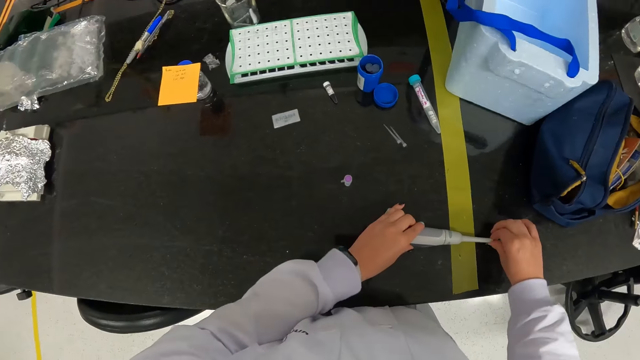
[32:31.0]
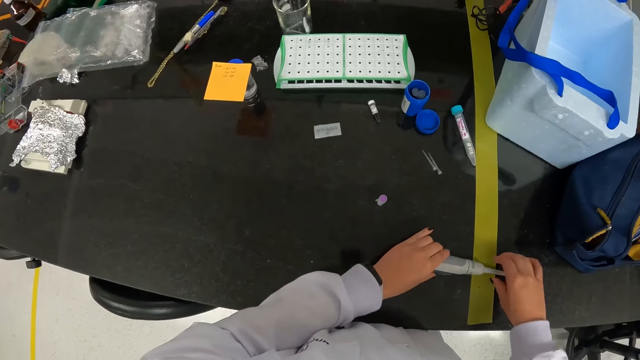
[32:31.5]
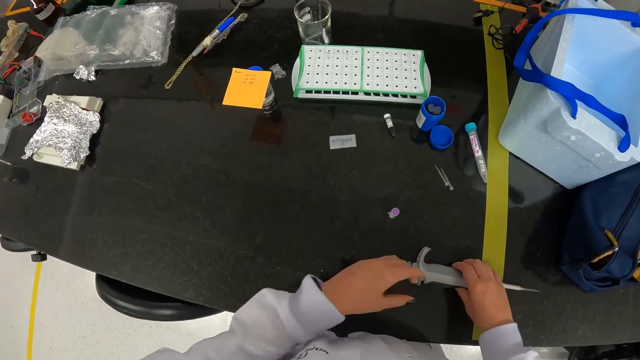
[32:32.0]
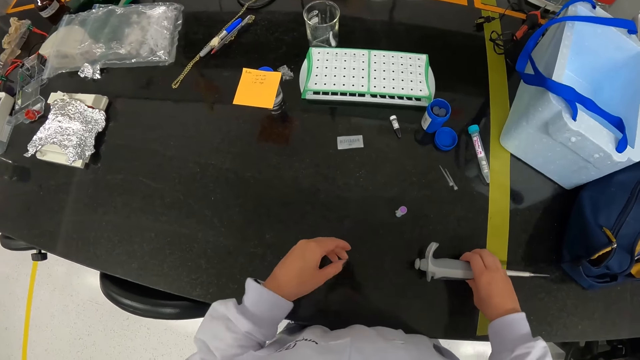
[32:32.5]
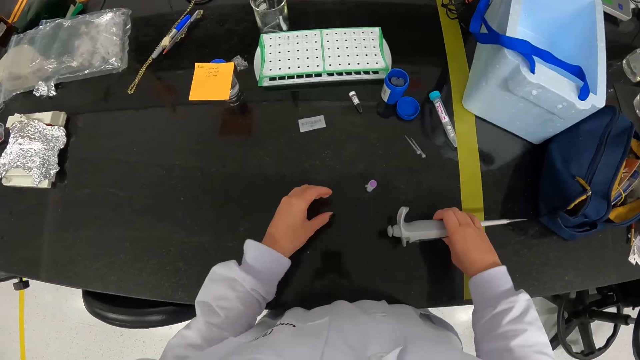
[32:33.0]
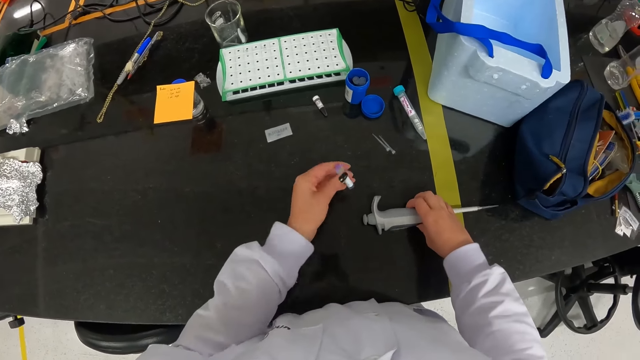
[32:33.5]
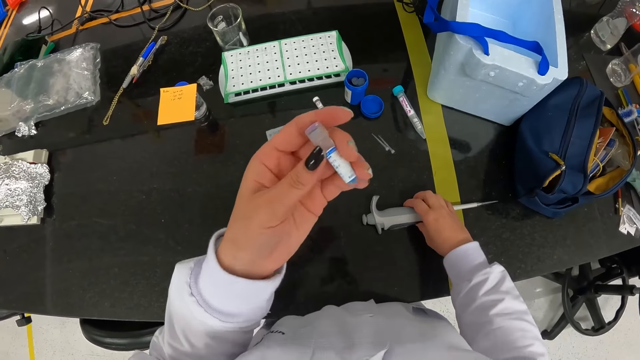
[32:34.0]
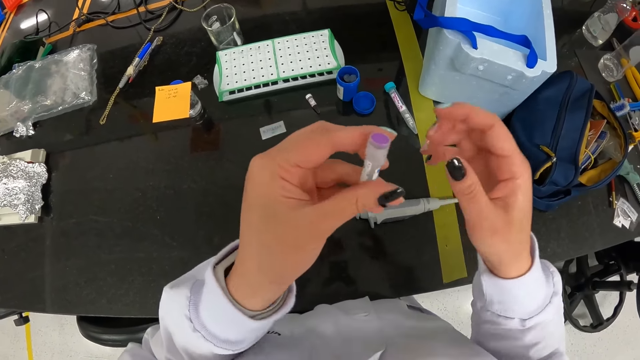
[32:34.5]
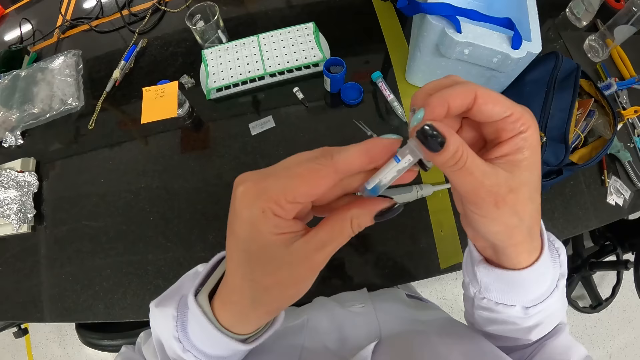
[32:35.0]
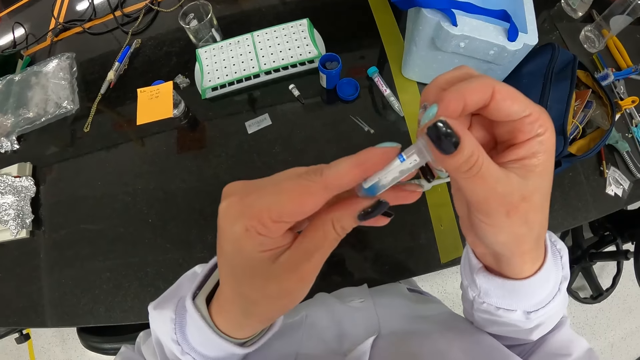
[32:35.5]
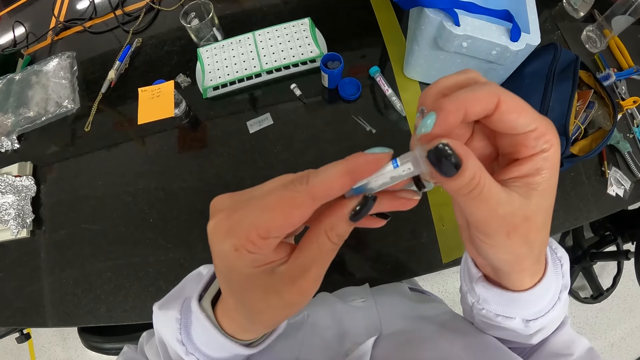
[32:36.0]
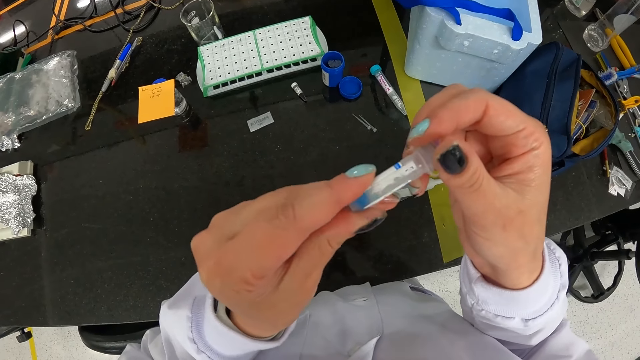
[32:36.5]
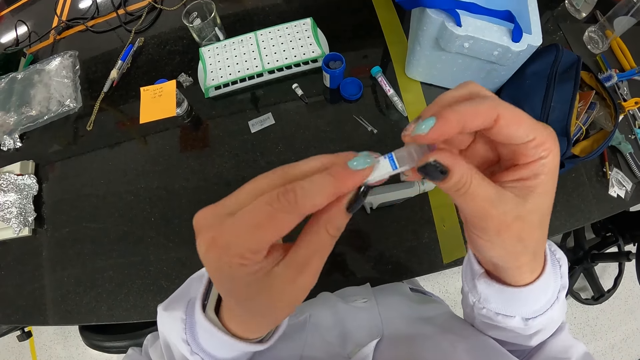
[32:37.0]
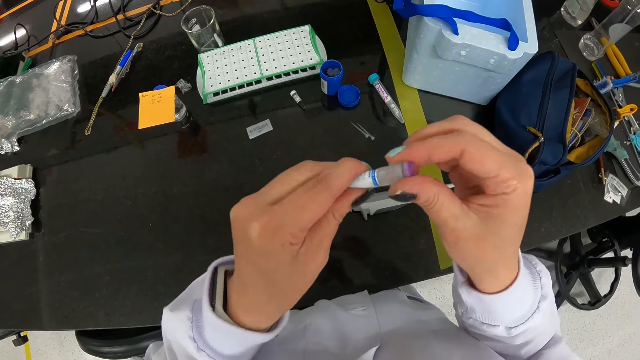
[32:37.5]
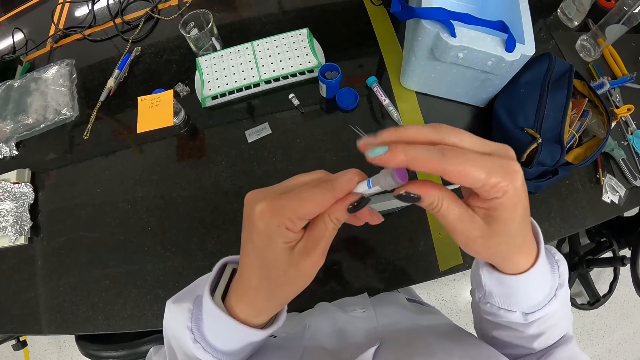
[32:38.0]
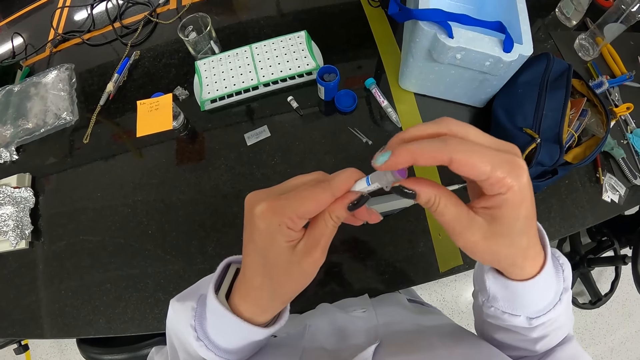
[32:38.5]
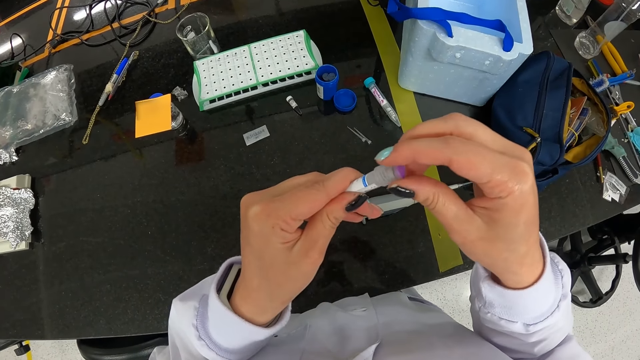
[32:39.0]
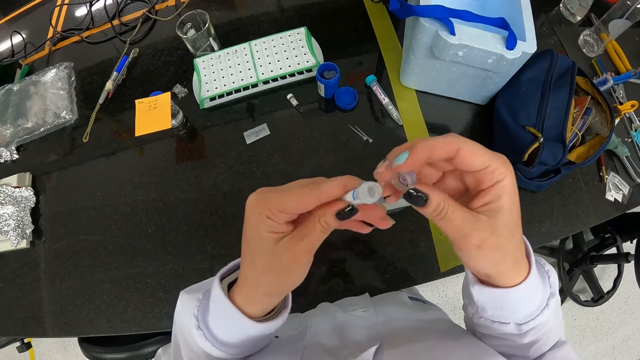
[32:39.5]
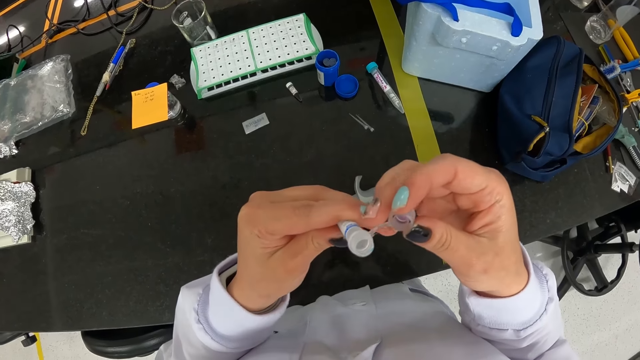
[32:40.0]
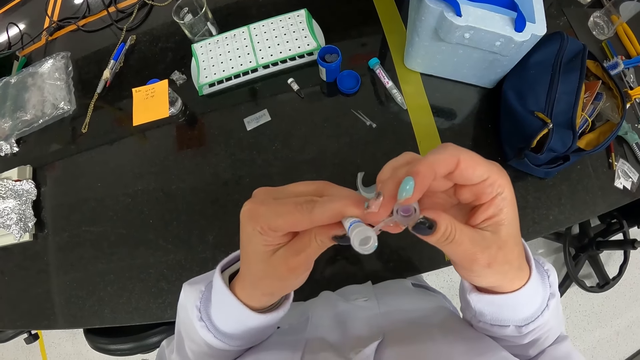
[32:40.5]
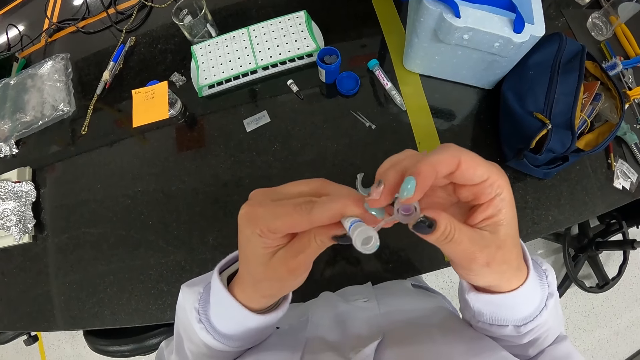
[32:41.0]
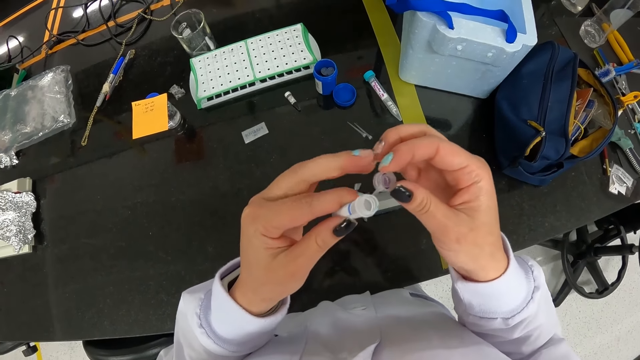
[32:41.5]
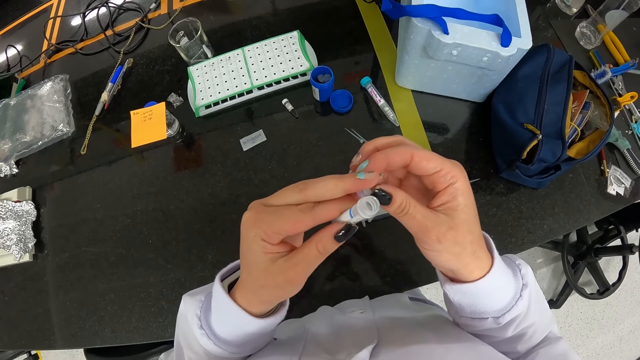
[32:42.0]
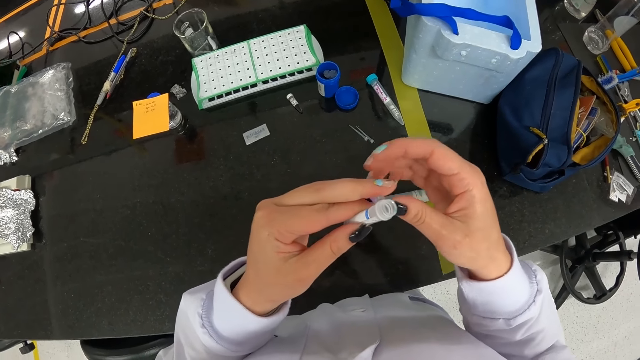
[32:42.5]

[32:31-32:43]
The camera wearer moves the micropipette on the table with her right hand. She picks the sample tube on the table with her left hand. She looks at the sample tube. She opens the sample tube in her left hand with her right hand. She looks in the sample tube.

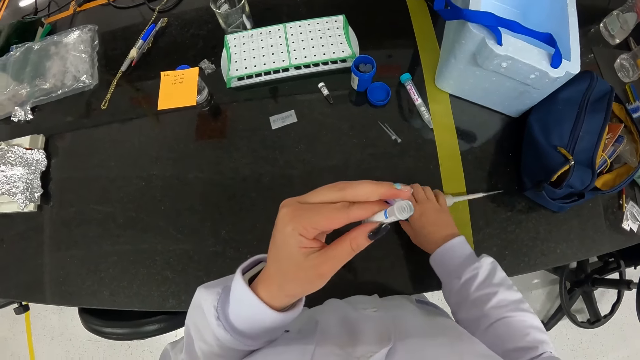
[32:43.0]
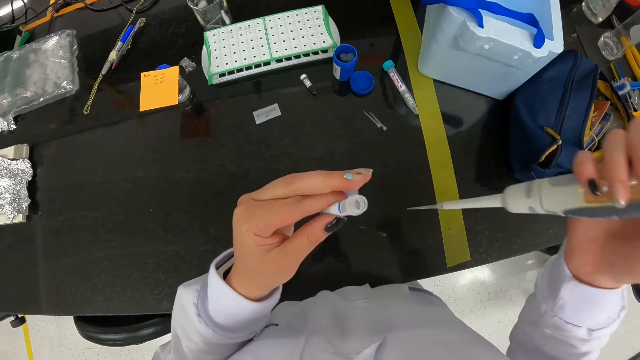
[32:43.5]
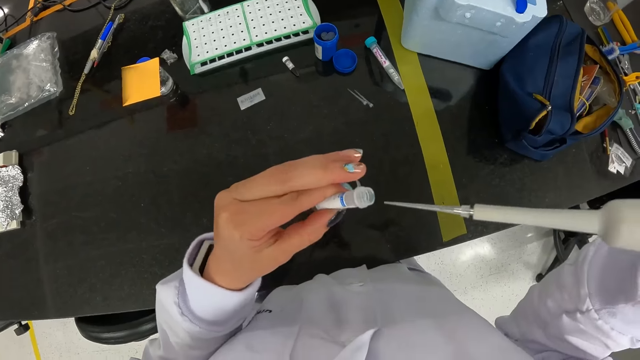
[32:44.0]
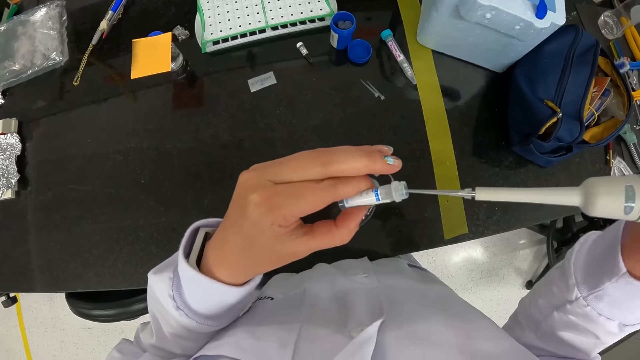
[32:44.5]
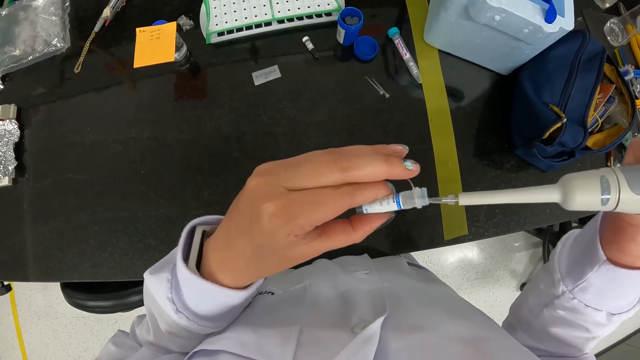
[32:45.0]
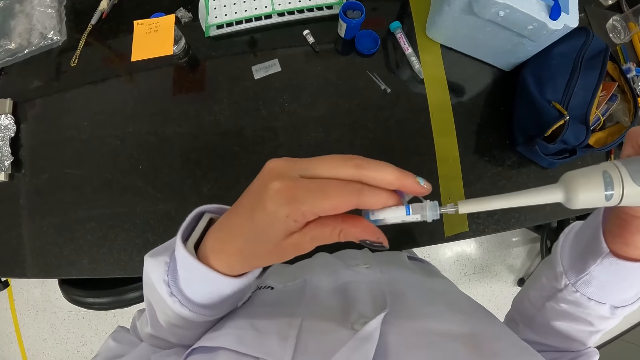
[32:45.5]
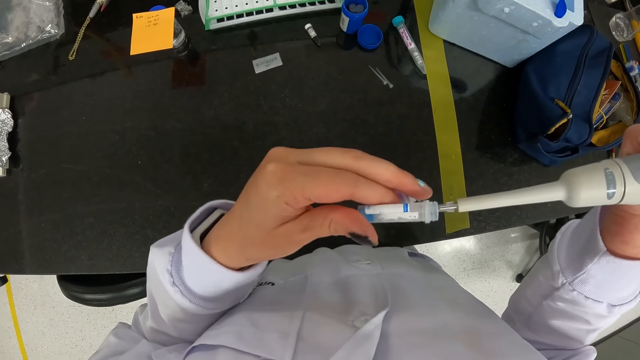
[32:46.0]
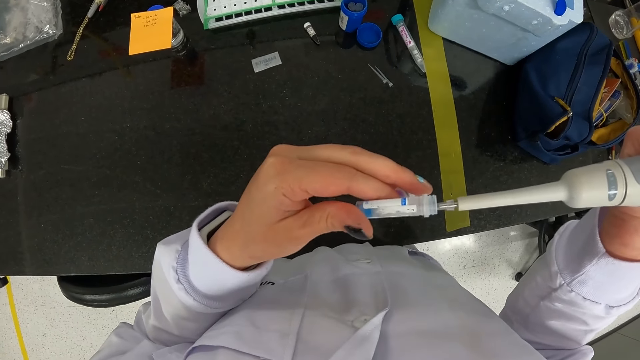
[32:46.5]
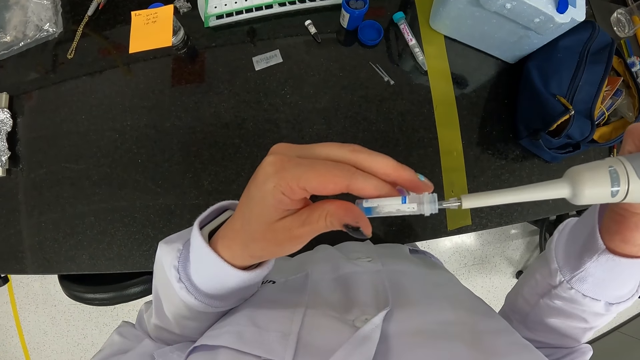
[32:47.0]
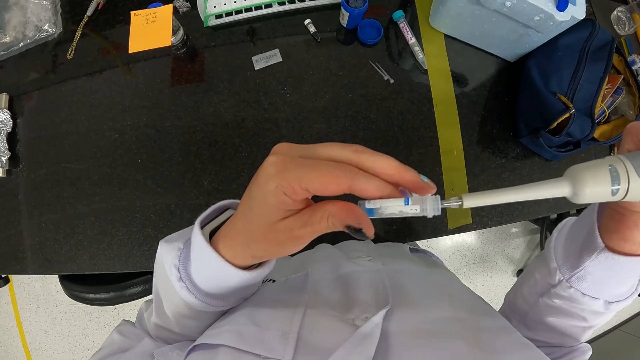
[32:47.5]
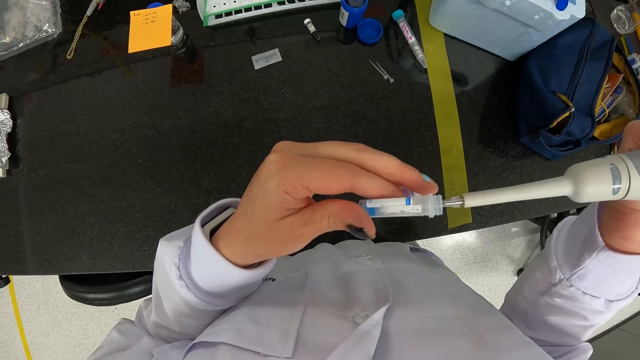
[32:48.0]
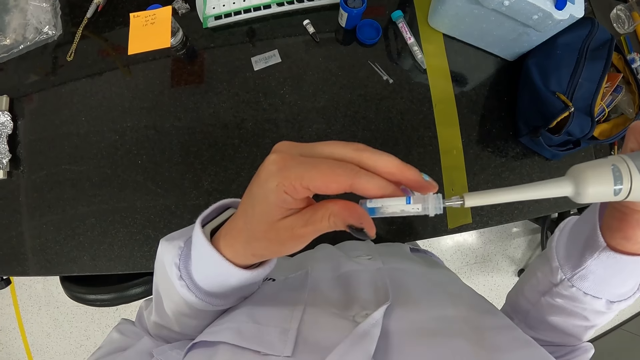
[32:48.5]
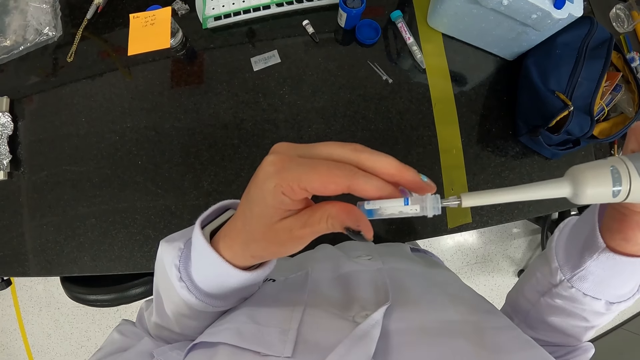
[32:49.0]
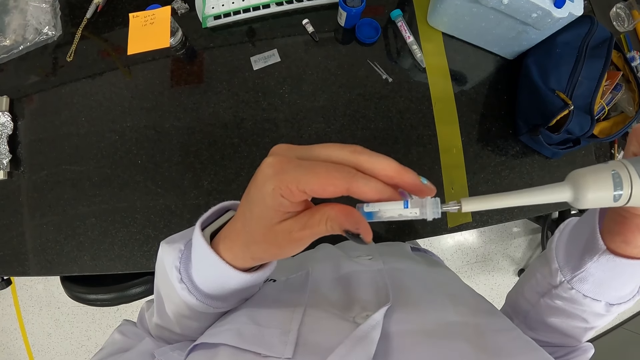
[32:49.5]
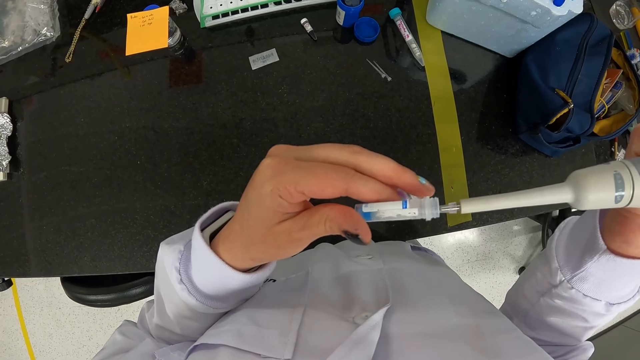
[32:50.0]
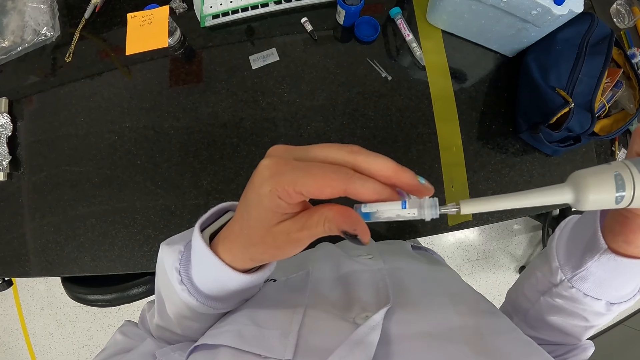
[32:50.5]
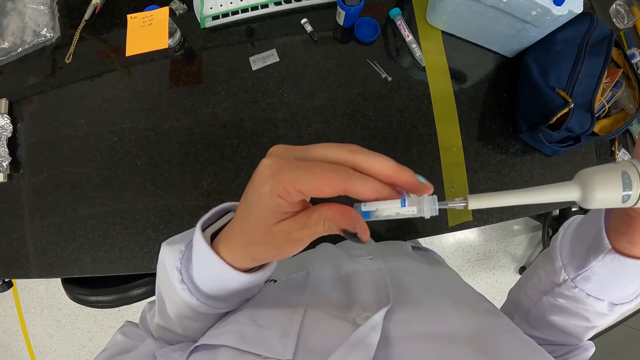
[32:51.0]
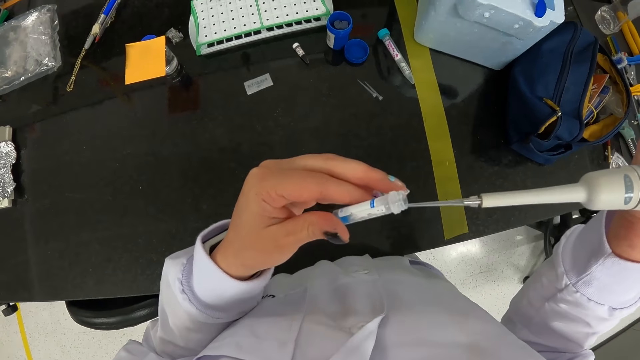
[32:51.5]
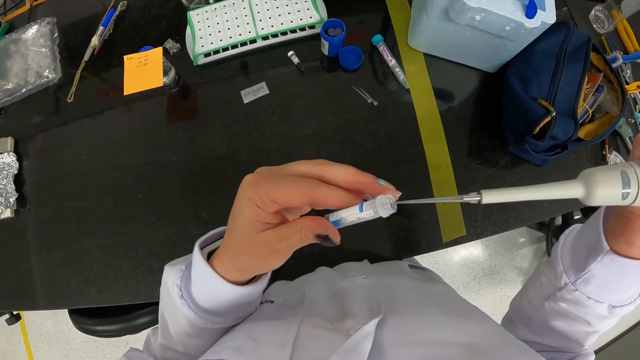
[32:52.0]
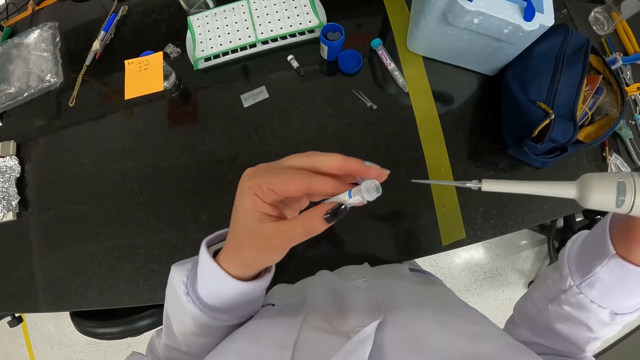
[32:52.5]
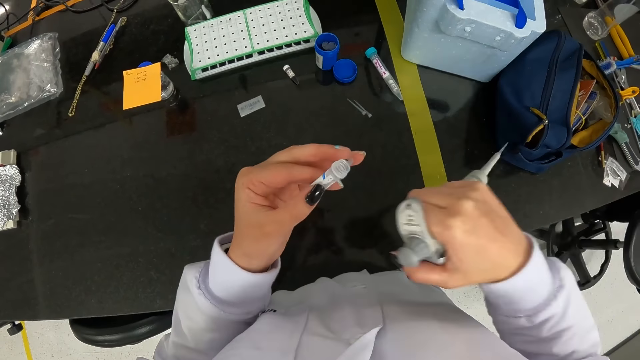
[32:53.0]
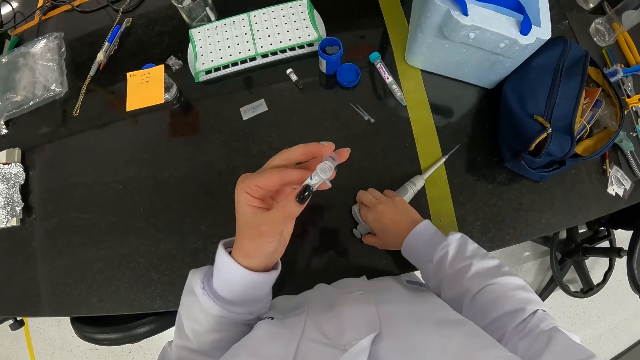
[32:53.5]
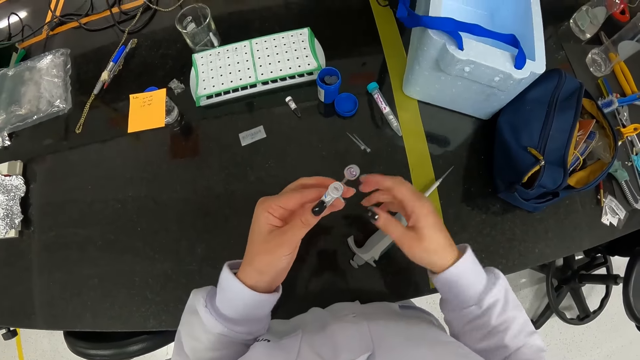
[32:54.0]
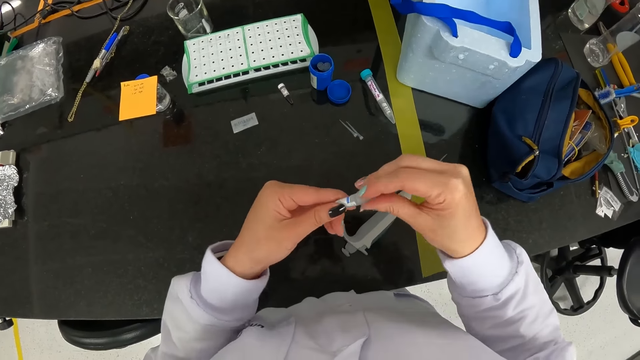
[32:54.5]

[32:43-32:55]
The camera wearer picks the micropipette on the table with her right hand. She extracts some liquid from the sample tube in her left hand with the micropipette in her right hand. She drops the micropipette on the table with her right hand.
